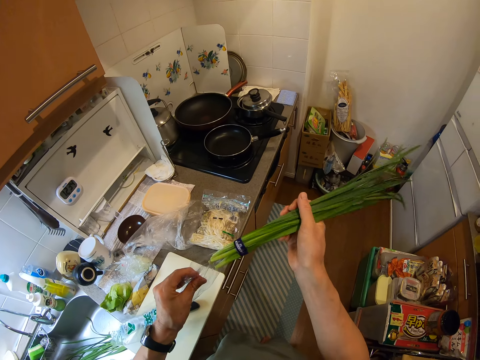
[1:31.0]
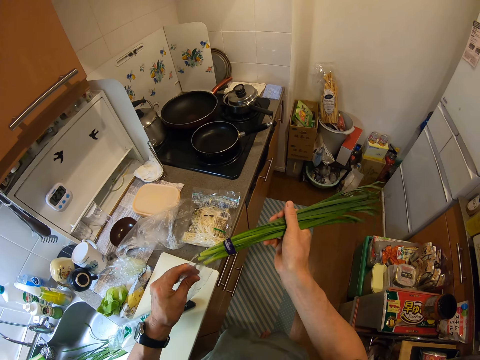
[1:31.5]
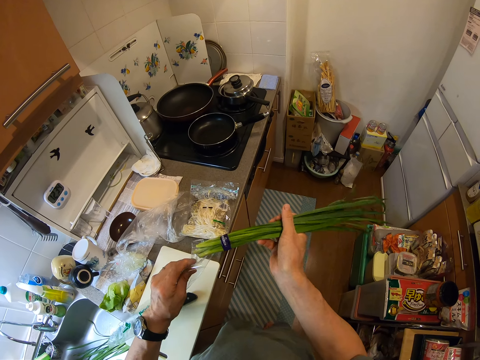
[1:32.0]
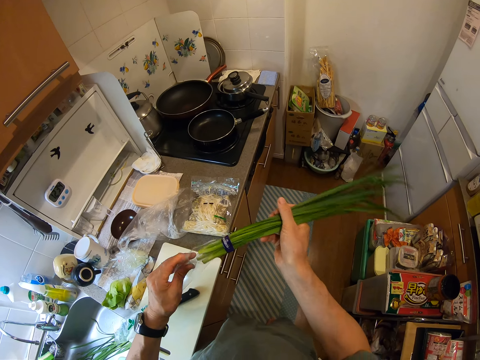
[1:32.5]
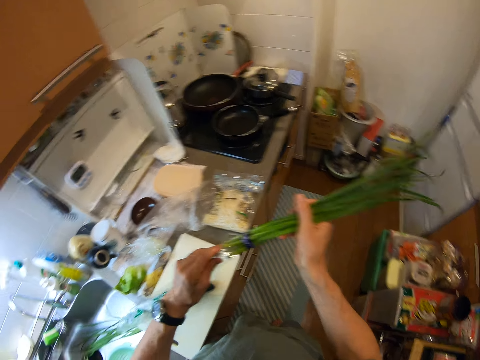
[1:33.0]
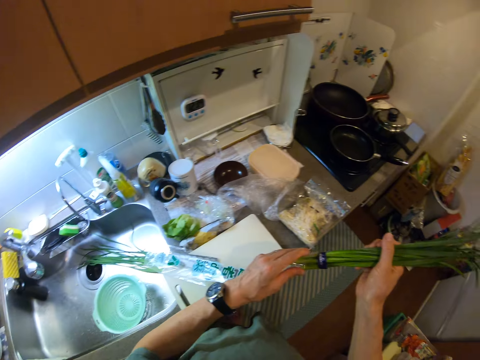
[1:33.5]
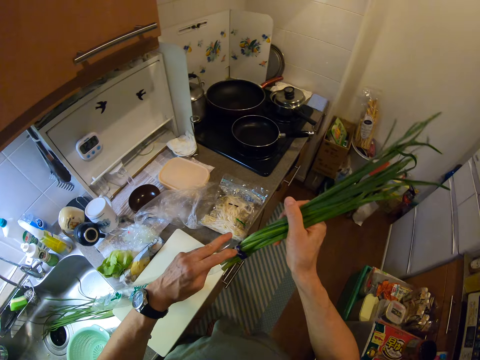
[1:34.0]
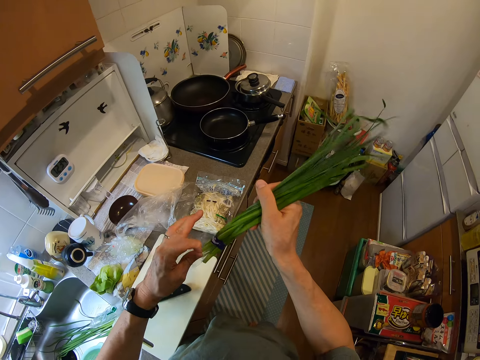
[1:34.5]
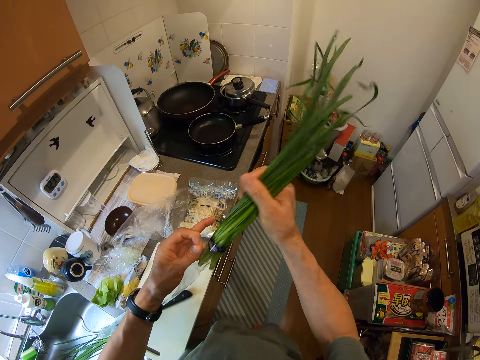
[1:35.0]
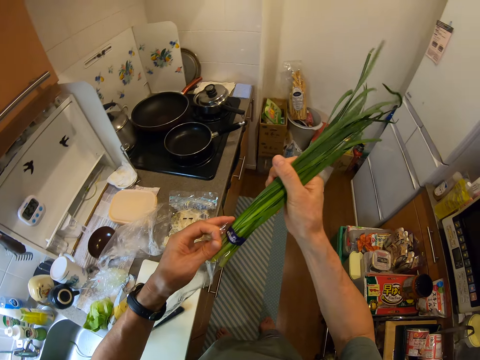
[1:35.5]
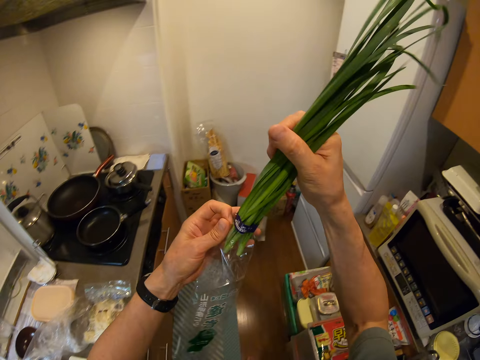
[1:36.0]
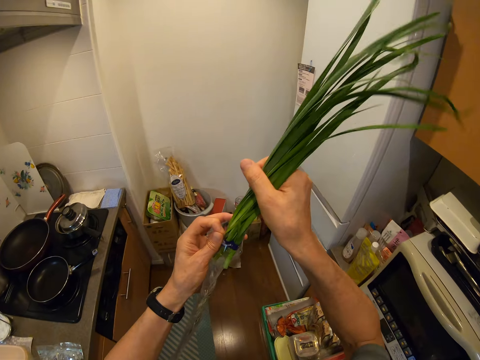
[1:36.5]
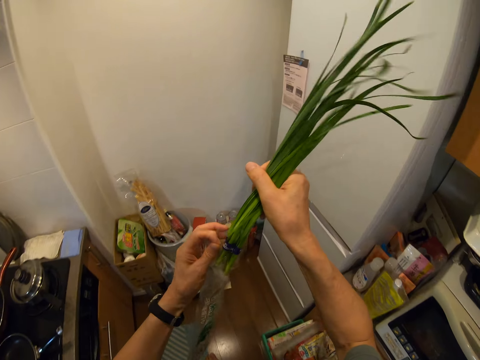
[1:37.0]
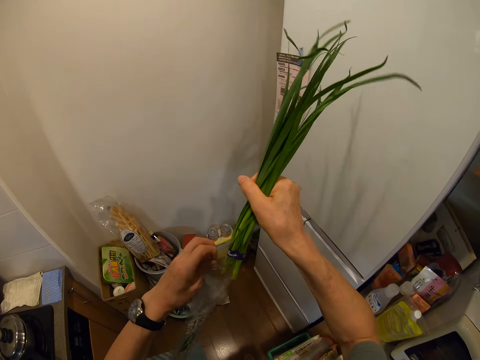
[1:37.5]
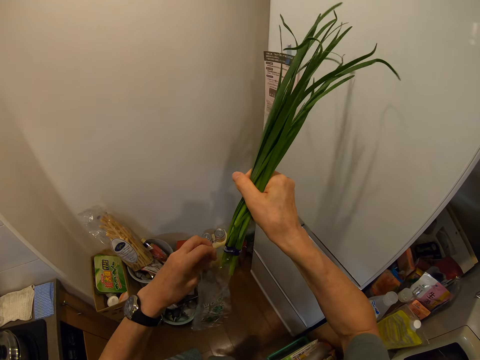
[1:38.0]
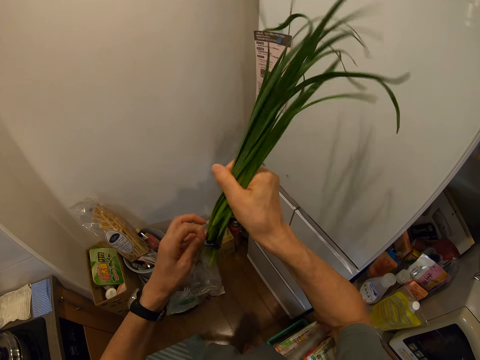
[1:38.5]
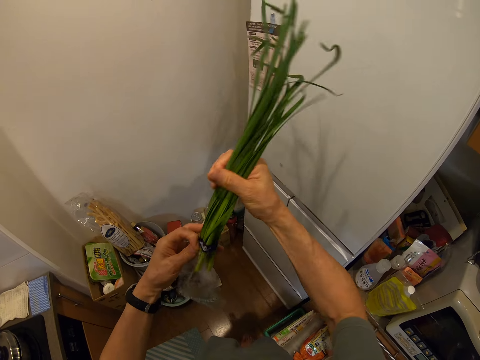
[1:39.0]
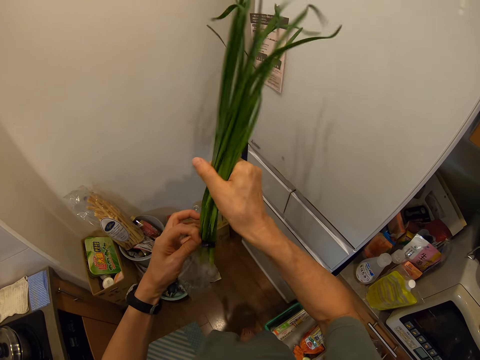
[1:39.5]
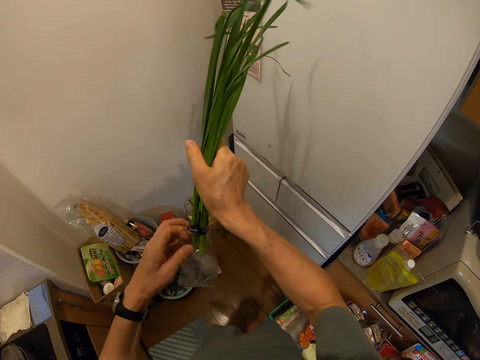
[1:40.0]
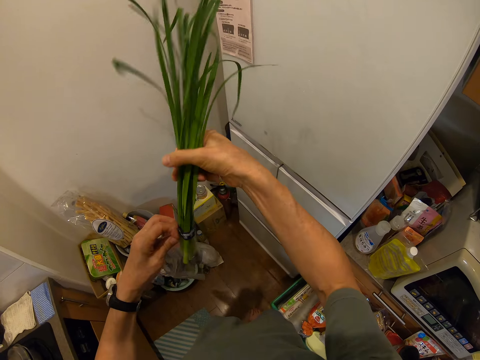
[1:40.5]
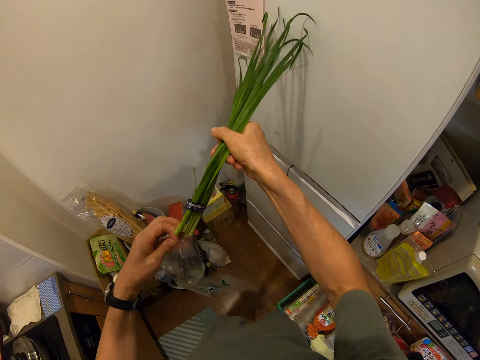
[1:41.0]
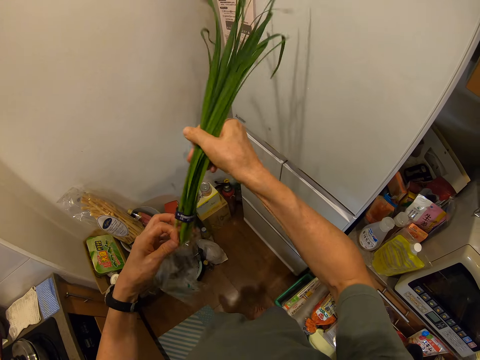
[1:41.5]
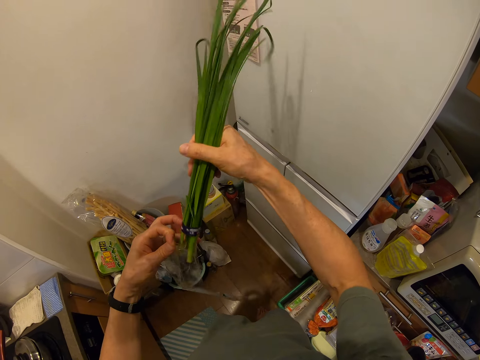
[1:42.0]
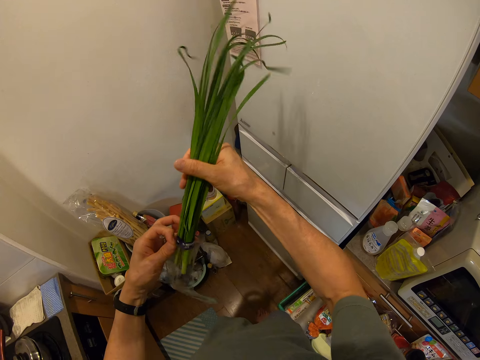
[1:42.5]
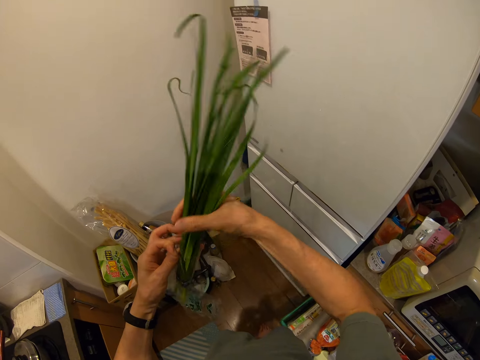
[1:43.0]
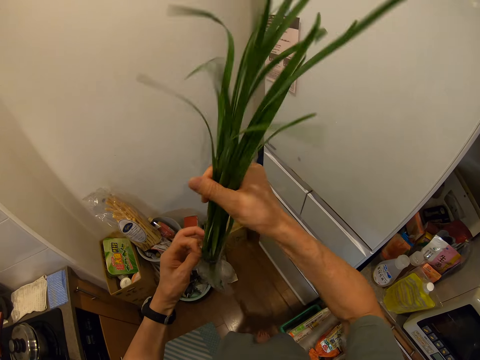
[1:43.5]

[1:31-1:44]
The camera wearer puts the remaining bunch of spring onions into the pack.

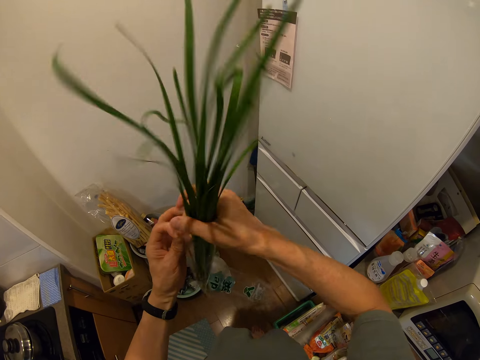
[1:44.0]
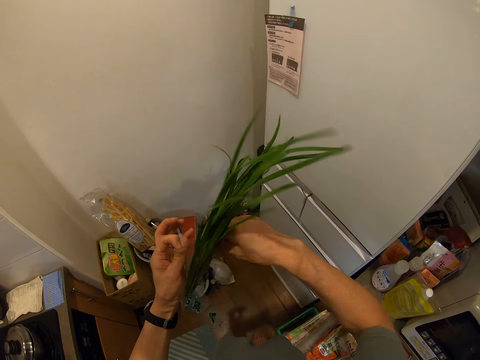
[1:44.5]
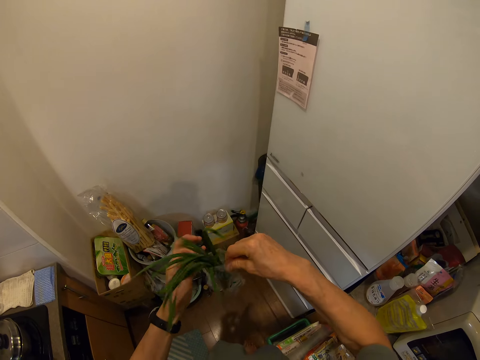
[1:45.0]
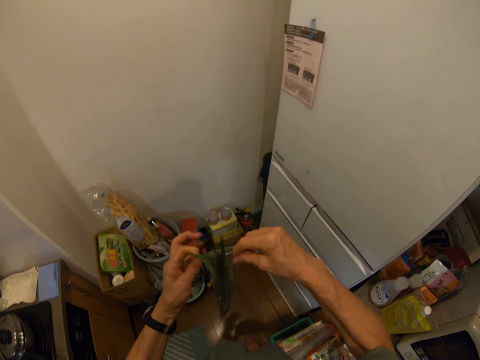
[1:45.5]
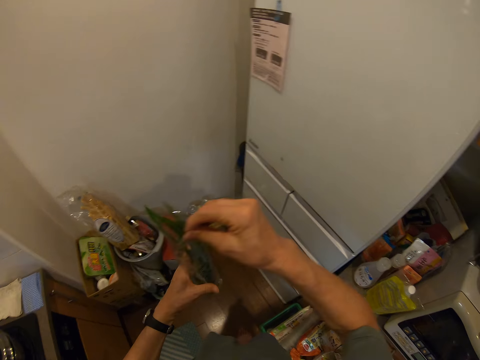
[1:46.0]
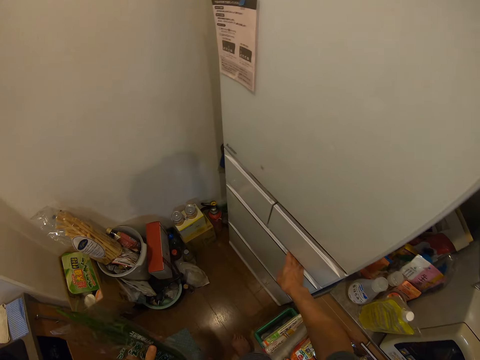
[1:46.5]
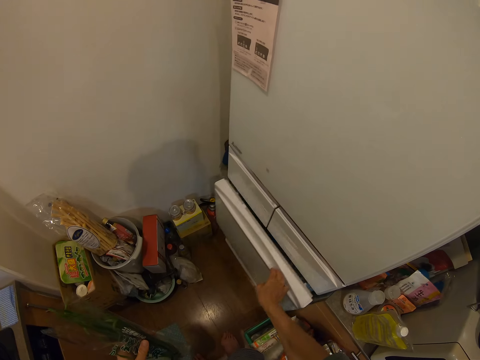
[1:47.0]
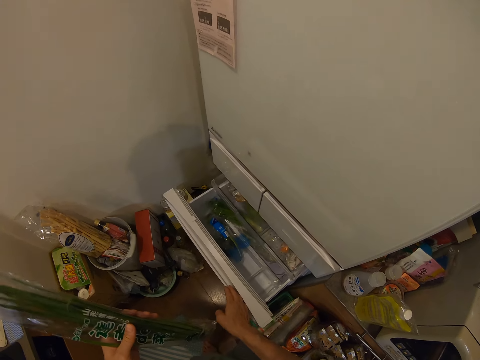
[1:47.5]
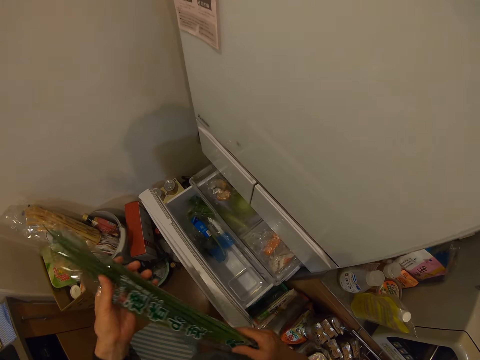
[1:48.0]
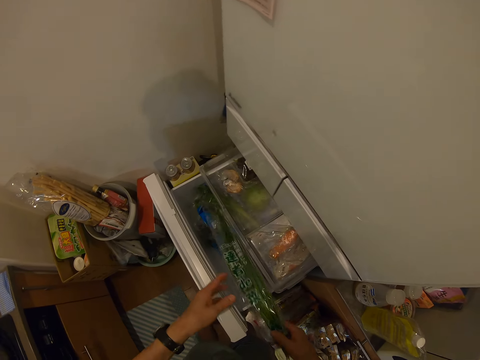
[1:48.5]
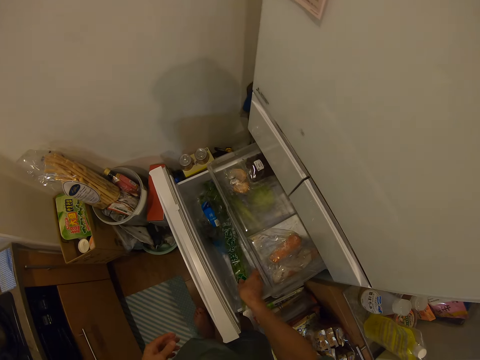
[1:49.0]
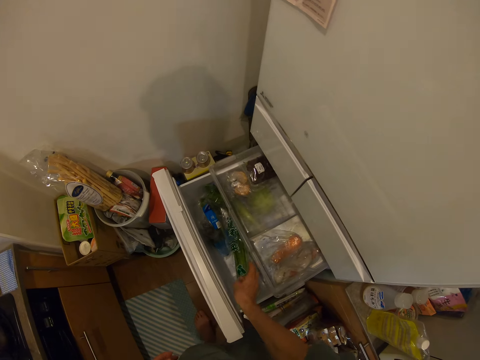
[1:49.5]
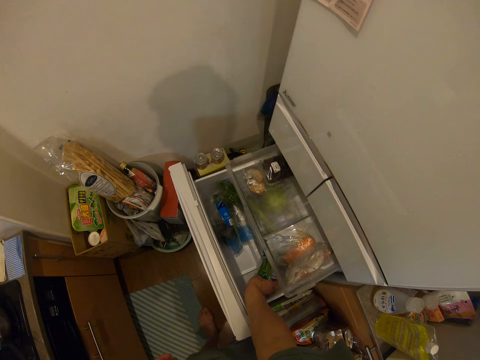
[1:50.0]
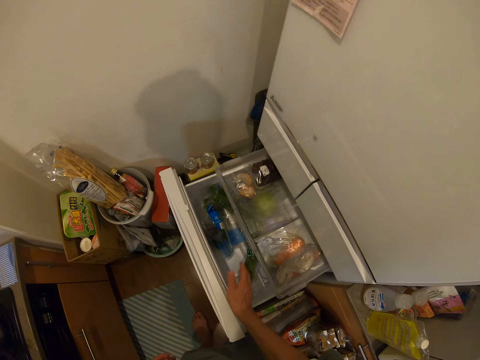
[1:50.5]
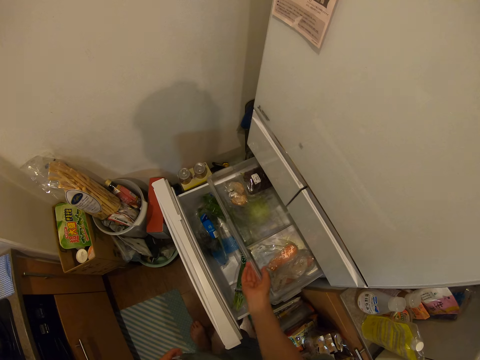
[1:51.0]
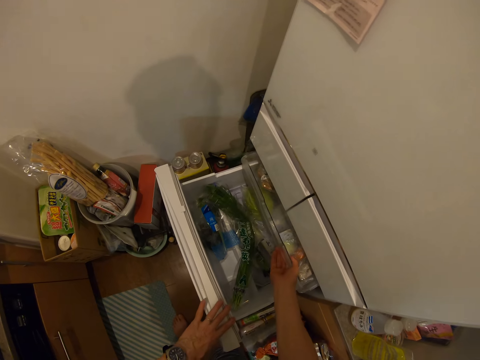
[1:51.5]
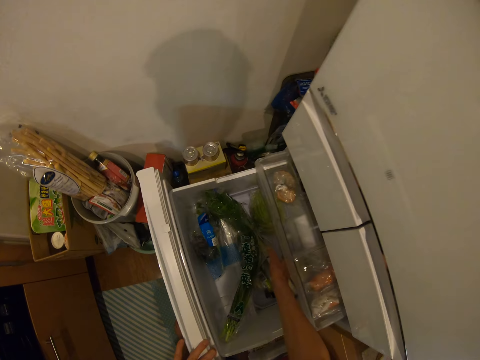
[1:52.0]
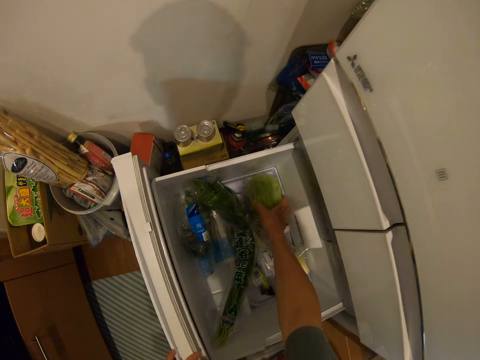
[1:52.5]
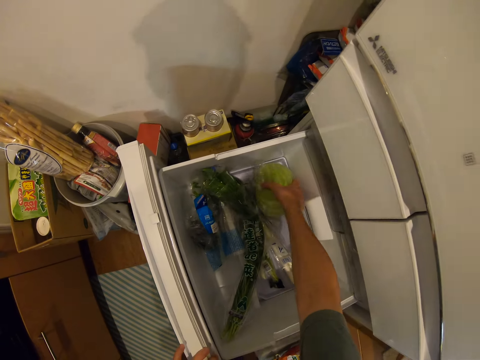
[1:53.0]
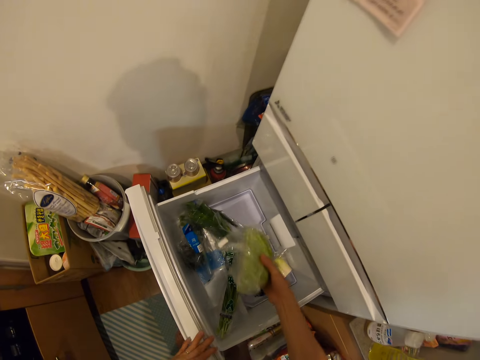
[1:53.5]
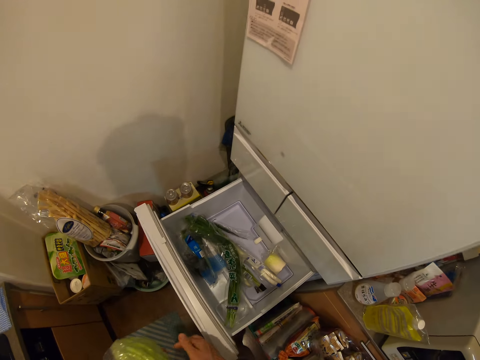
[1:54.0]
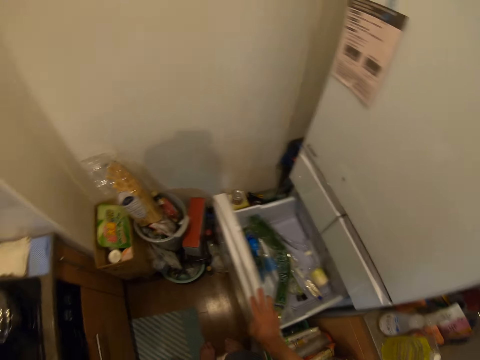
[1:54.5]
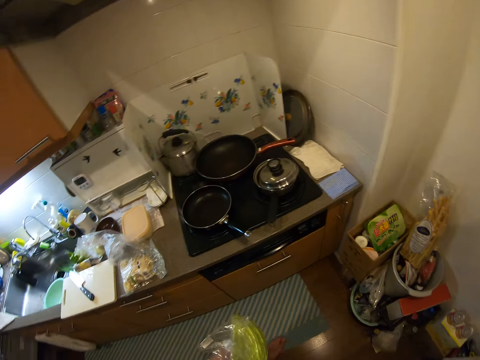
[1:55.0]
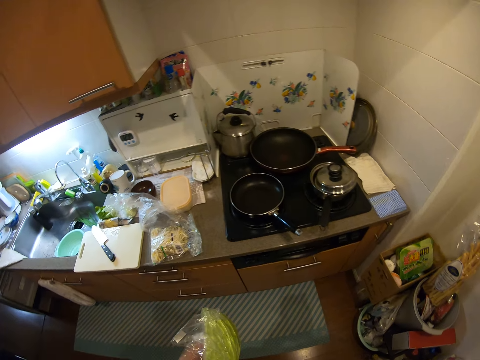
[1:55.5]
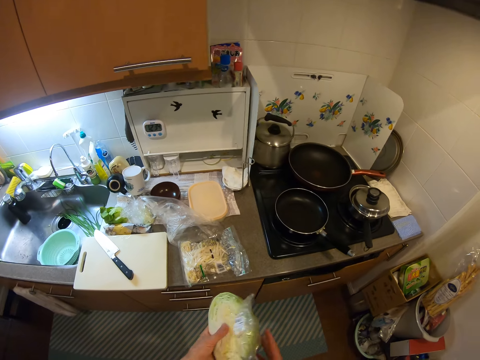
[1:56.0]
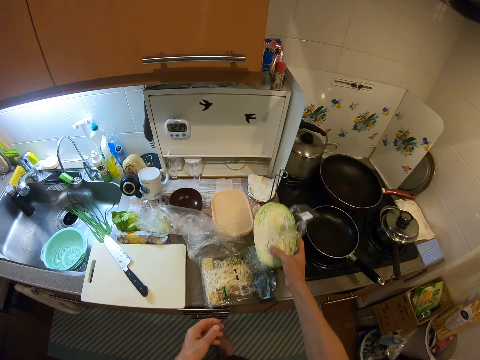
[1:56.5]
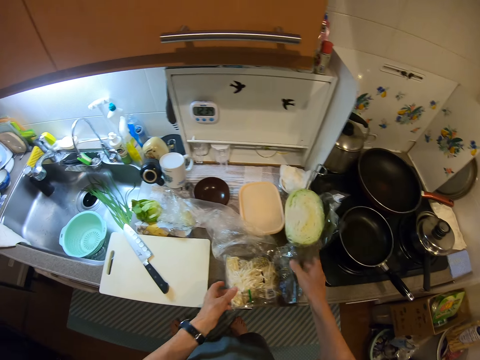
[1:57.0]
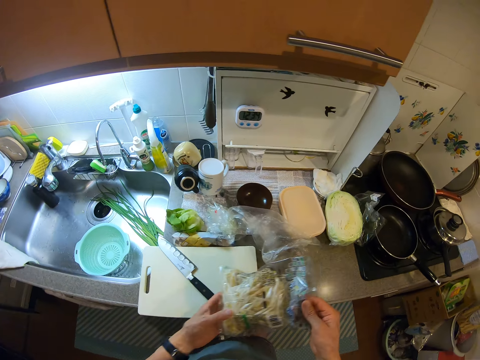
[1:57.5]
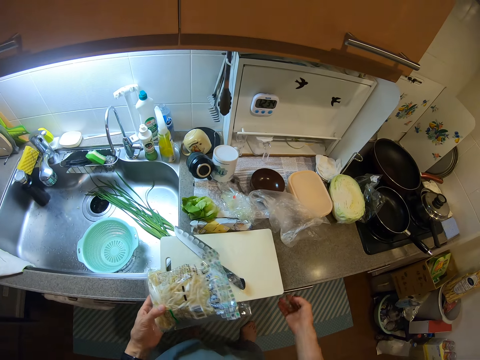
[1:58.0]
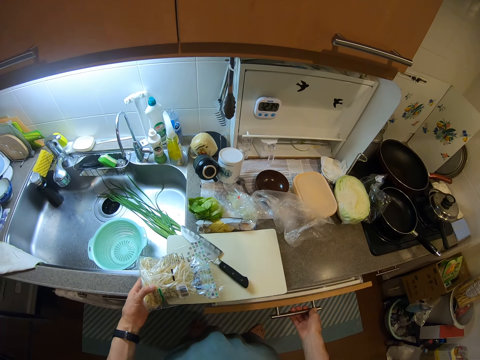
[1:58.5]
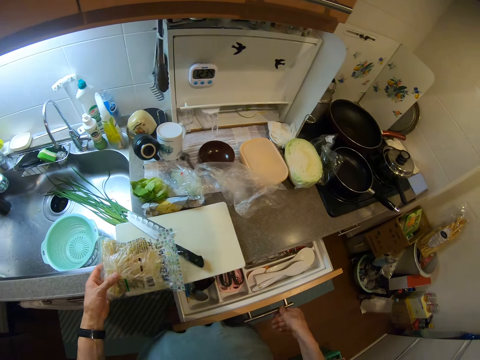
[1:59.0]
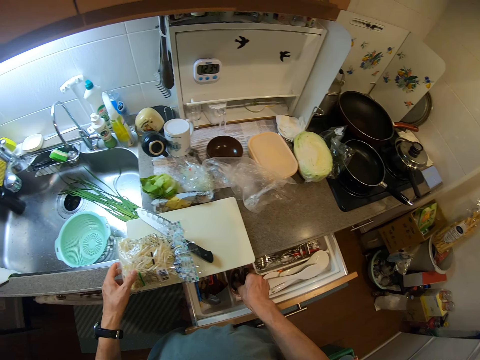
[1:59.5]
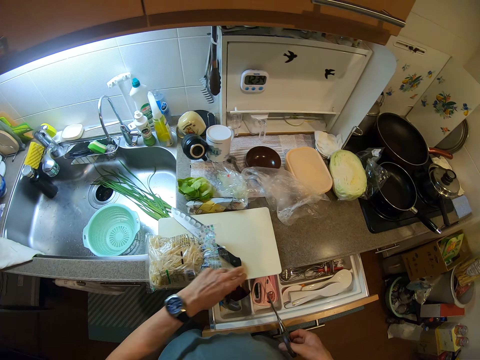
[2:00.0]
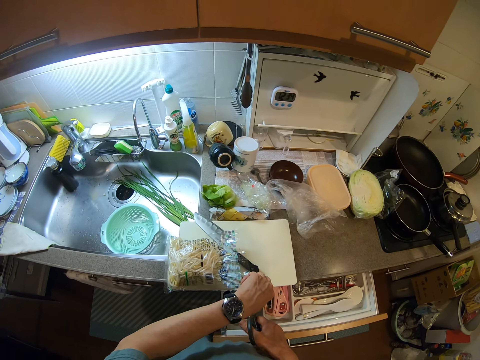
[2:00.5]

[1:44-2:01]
The camera wearer shakes the onions. She opens the drawer with her right hand. She puts the remaining bunch of spring onions into the drawer. She moves the container inside the drawer. She pushes the drawer. She brings out a nylon of cabbage from the drawer. She closes the drawer. She moves towards the kitchen slab. She drops the cabbage on the kitchen slab with her right hand. She picks the pack of pasta from the kitchen slab. She puts the pack of pasta on the chopping board. She opens another drawer with her right hand. She picks a pair of scissors from the drawer with her right hand.
